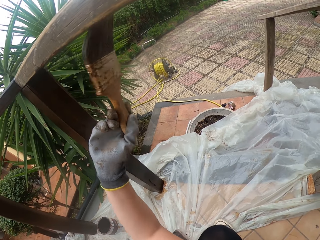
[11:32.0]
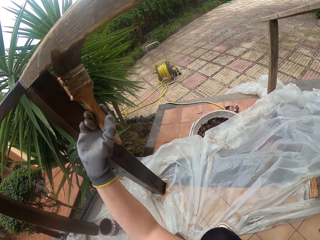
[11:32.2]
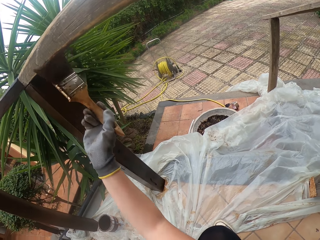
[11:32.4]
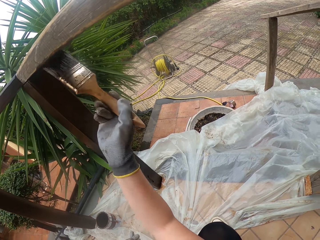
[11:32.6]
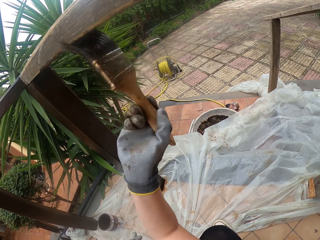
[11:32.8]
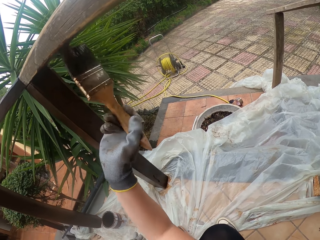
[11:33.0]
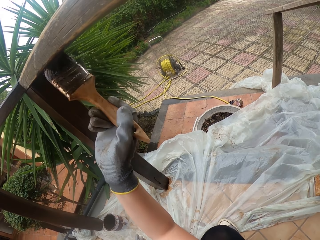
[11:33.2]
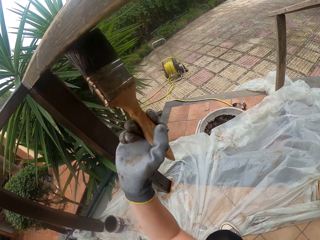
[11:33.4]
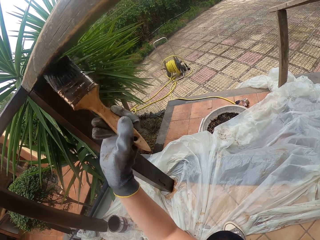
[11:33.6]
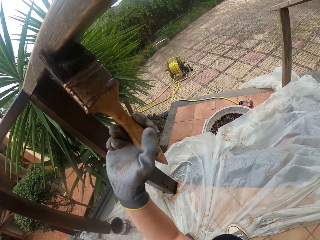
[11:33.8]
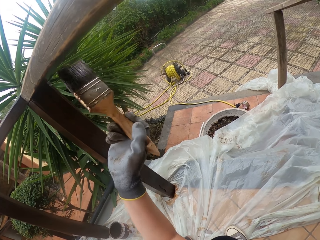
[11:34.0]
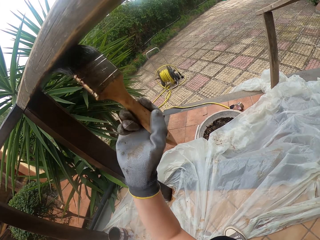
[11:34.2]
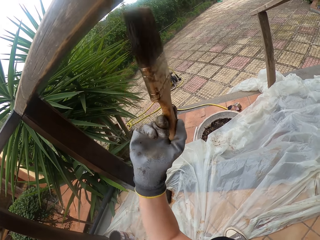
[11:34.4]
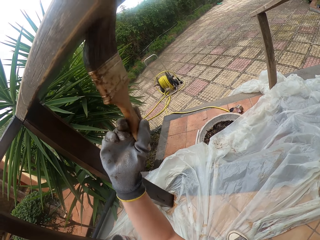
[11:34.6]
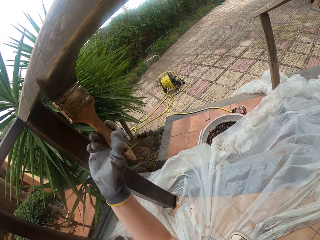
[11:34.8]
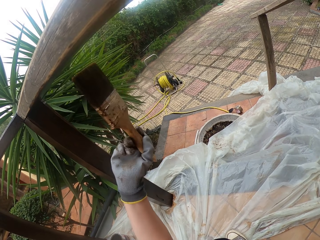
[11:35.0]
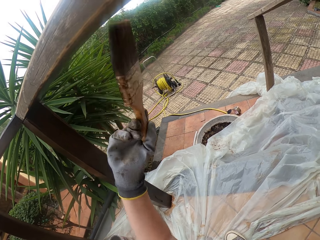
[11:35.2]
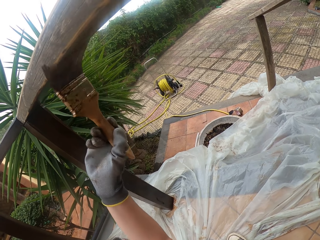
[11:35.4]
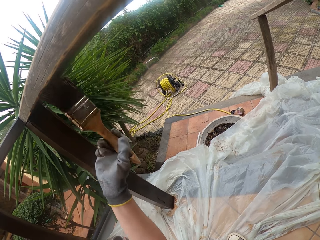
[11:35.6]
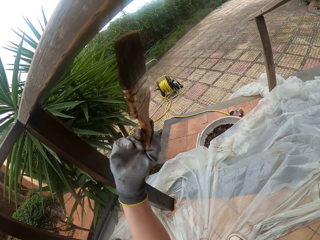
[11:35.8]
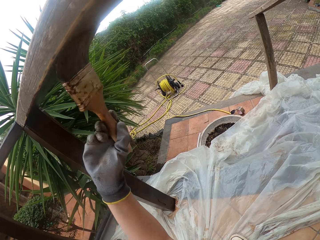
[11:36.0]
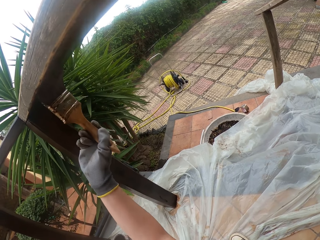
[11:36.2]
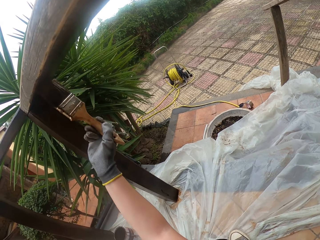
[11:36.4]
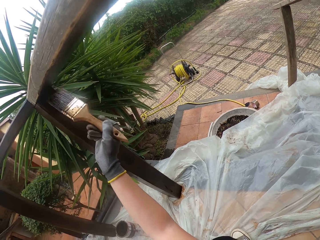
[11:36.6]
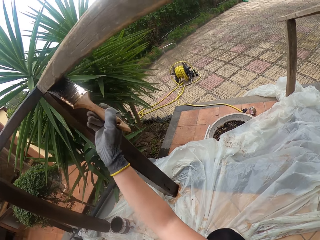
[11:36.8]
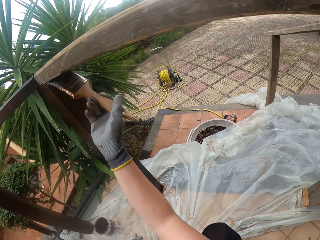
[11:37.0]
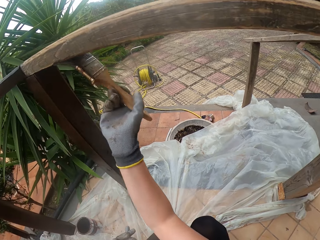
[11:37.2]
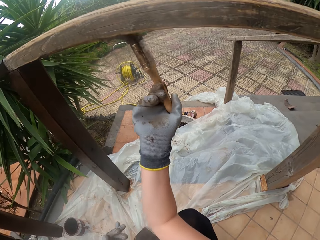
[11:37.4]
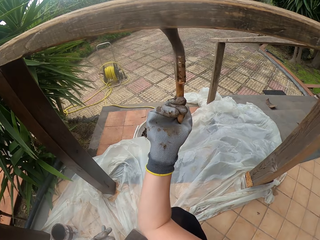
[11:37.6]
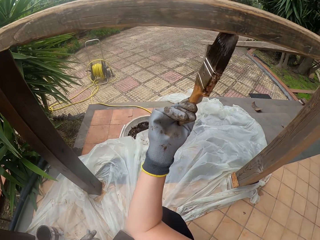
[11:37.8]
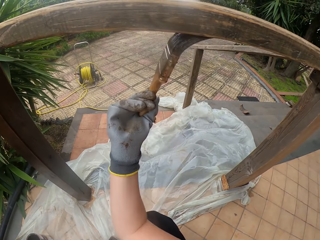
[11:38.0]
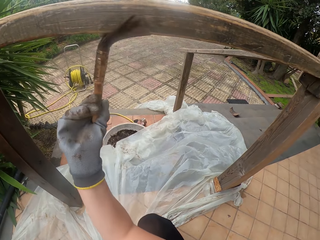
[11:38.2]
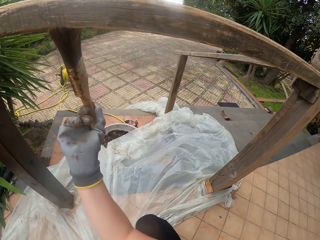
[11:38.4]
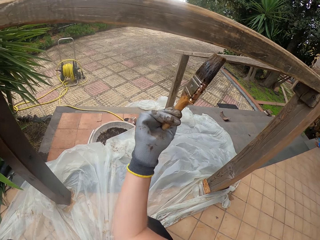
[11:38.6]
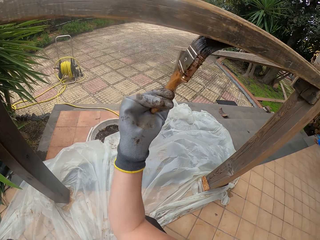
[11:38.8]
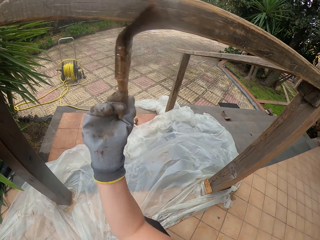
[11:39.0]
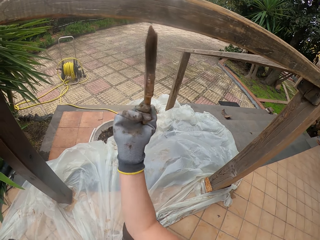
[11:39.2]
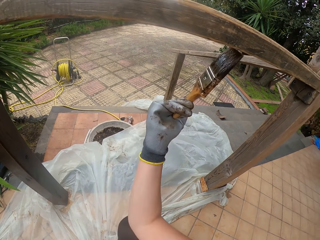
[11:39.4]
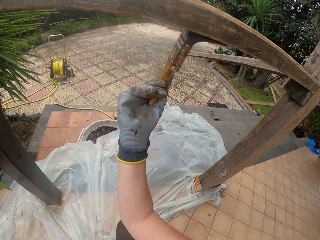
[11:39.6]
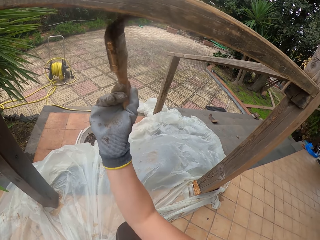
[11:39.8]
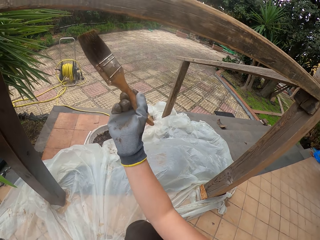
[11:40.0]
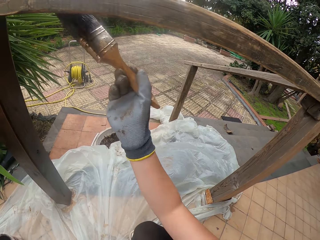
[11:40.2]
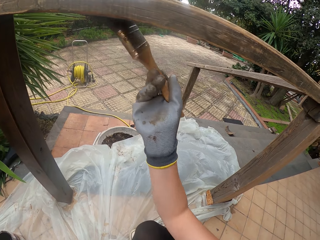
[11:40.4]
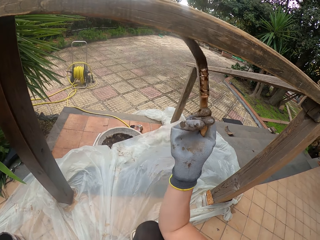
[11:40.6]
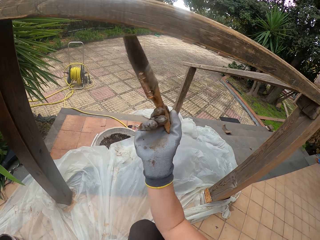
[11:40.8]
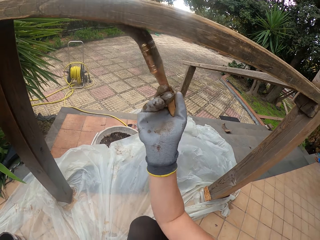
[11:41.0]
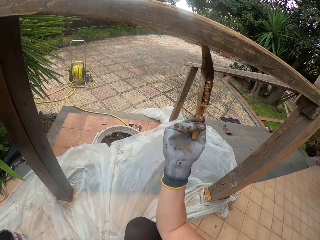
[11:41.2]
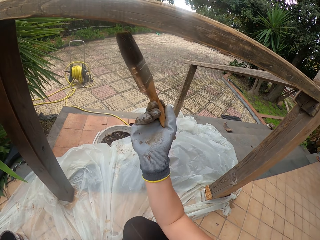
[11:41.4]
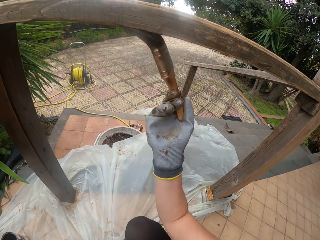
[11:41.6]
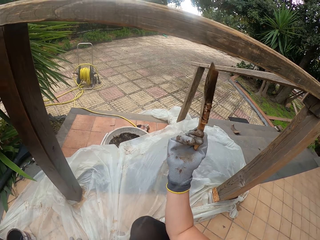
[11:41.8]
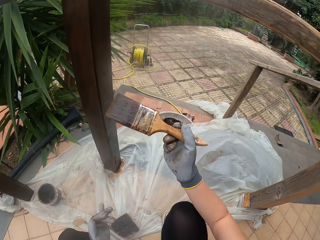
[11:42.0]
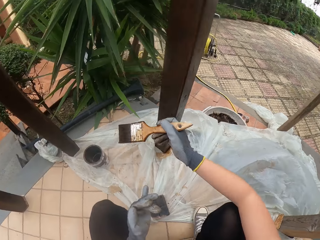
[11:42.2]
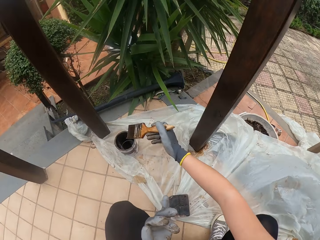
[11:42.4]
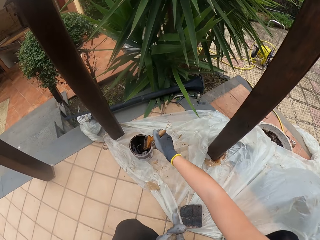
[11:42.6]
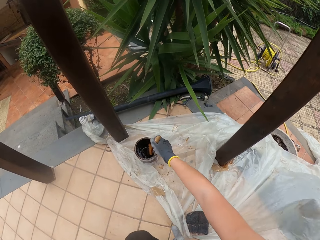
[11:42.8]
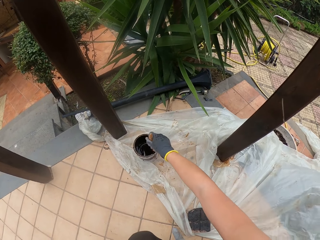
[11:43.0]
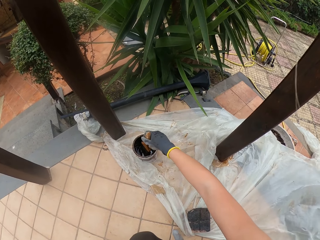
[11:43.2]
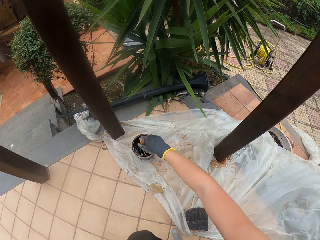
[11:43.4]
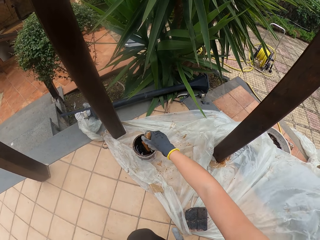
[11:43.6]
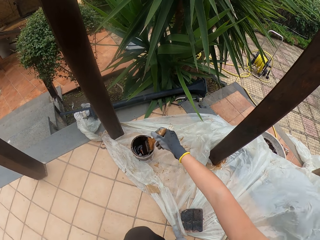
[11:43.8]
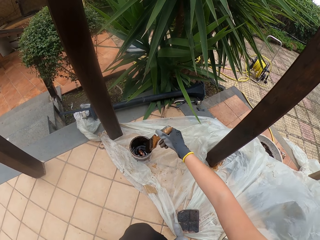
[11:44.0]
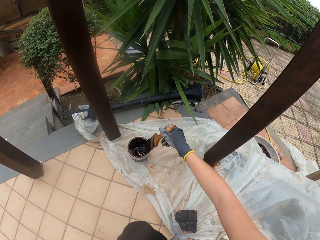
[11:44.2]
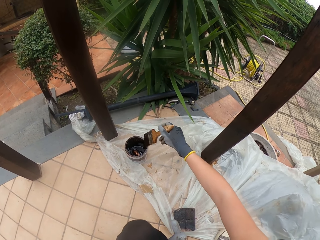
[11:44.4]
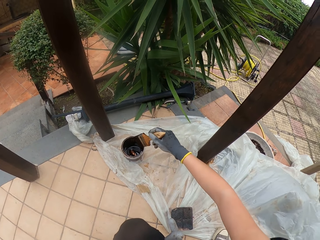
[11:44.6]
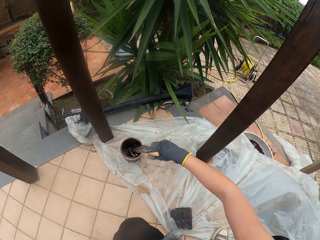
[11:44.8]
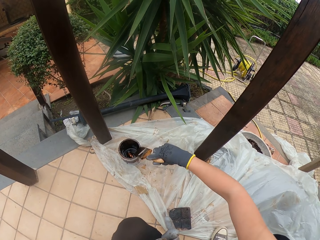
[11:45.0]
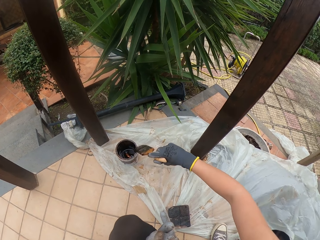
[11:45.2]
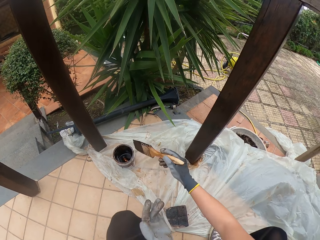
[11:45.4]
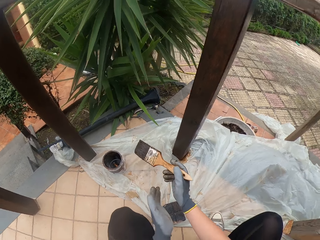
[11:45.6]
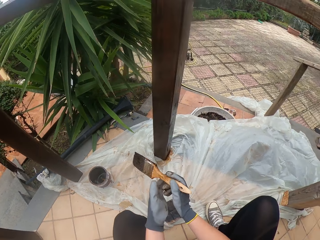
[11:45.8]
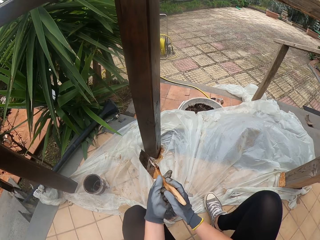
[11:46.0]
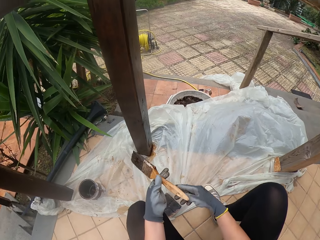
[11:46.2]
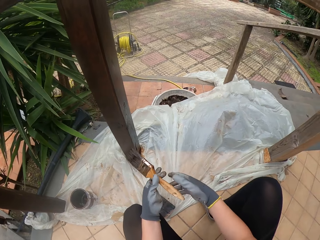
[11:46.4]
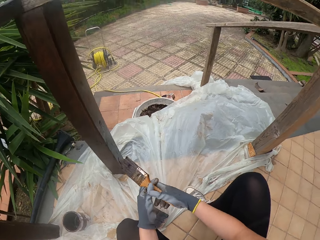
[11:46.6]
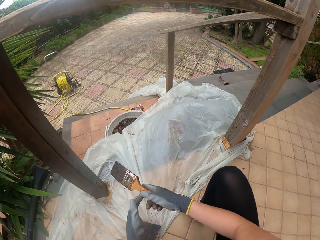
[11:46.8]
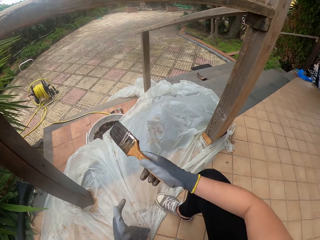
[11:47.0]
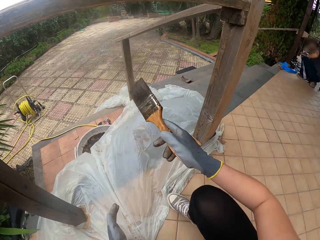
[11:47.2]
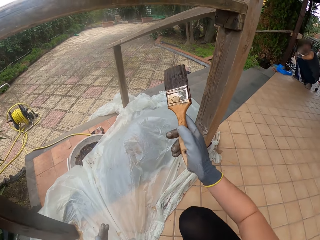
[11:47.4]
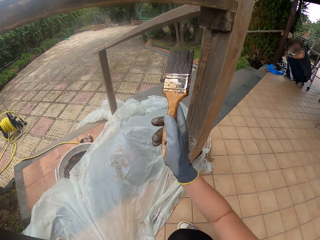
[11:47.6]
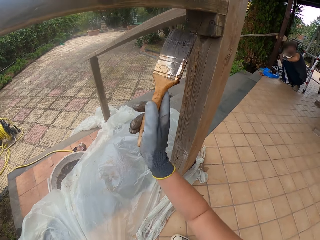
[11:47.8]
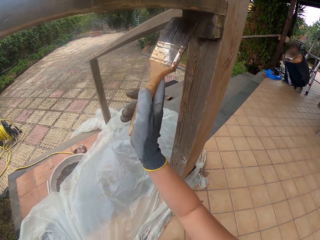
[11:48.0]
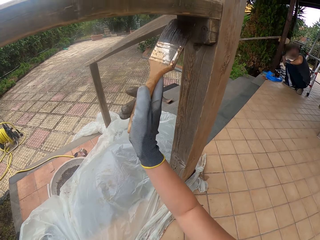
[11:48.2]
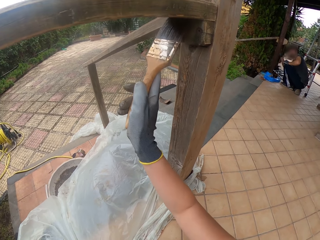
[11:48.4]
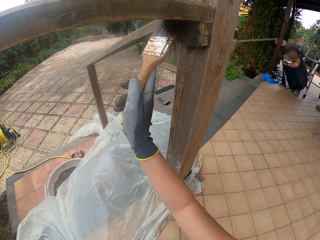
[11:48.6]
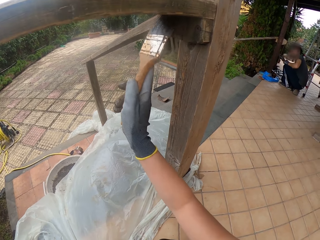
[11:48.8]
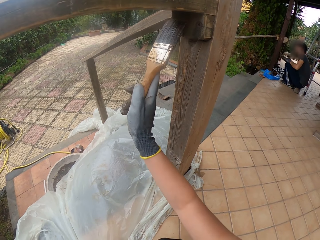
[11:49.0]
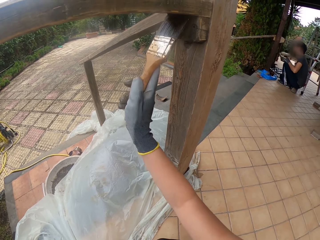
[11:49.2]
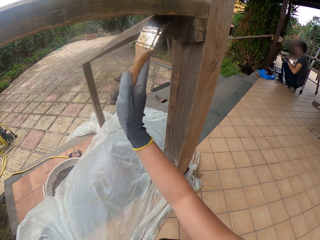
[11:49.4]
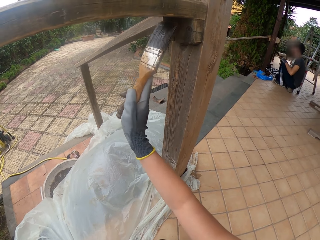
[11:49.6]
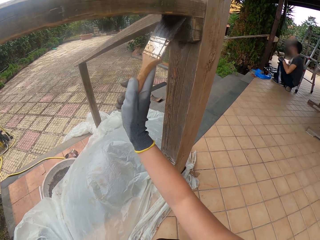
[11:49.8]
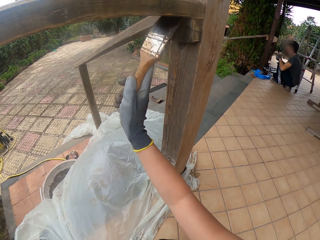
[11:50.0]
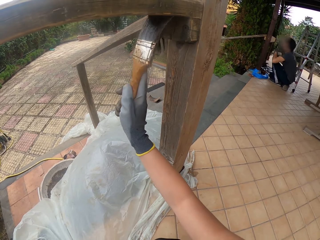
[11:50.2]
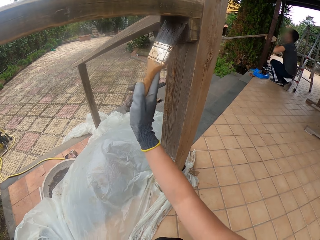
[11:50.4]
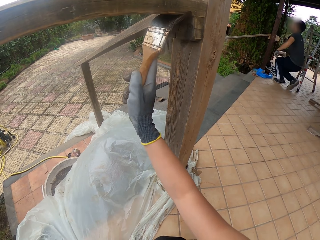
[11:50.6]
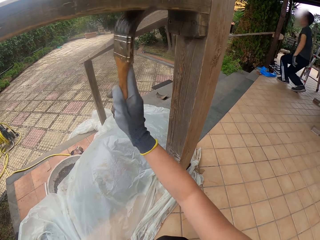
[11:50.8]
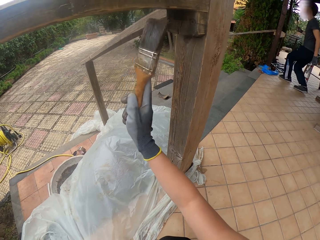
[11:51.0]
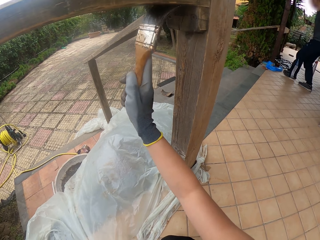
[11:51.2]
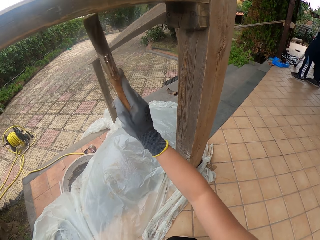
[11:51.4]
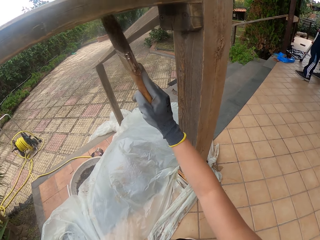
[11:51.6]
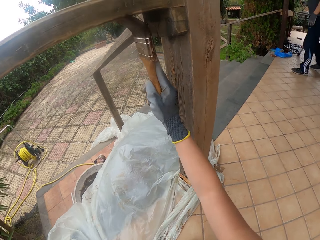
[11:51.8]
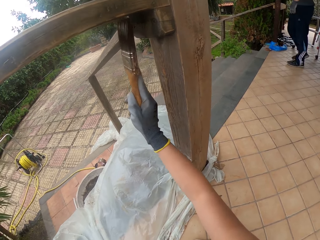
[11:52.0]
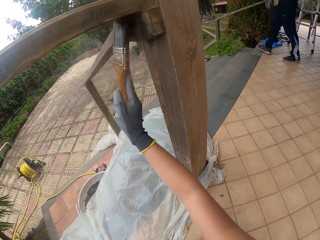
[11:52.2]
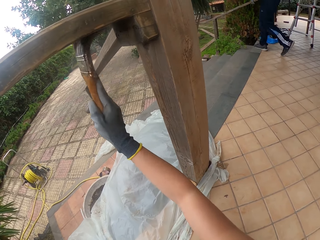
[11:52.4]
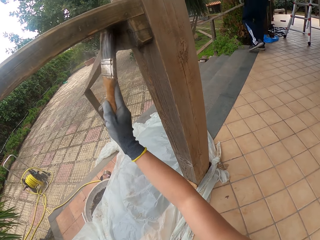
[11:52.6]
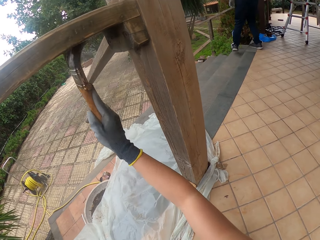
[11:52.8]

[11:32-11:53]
The camera wearer dips the paint brush into the paint. They wipe the paint brush. They hold the paint brush with both hands. They paint wooden railings.
